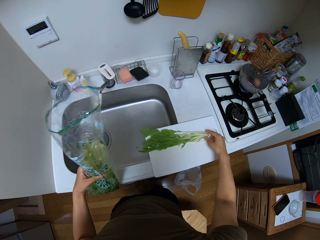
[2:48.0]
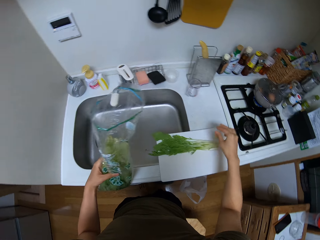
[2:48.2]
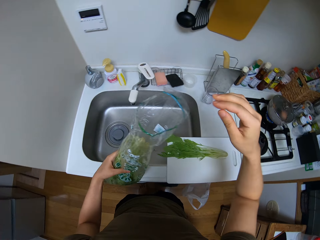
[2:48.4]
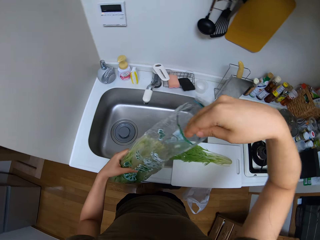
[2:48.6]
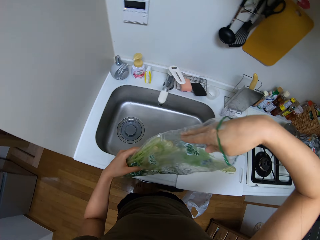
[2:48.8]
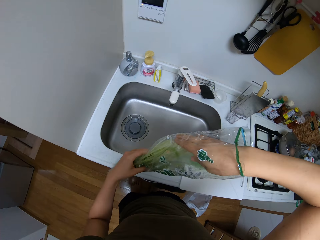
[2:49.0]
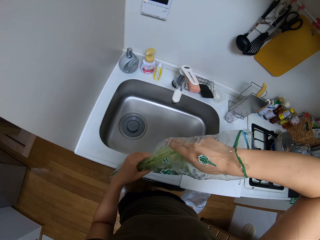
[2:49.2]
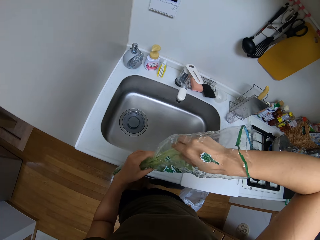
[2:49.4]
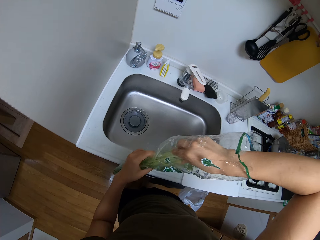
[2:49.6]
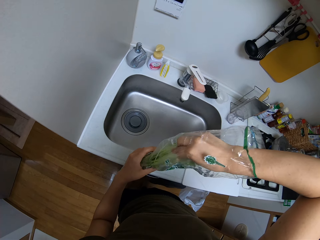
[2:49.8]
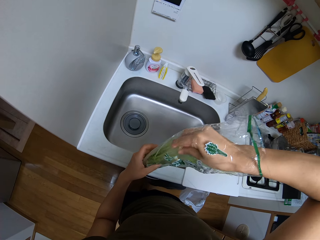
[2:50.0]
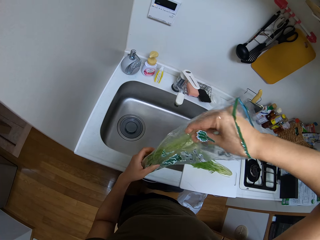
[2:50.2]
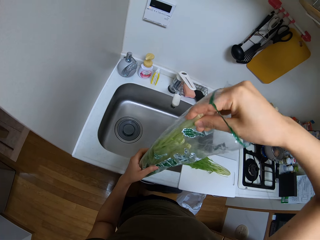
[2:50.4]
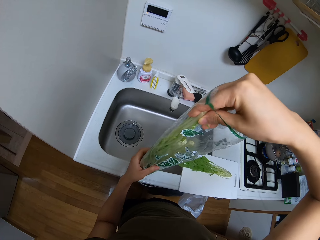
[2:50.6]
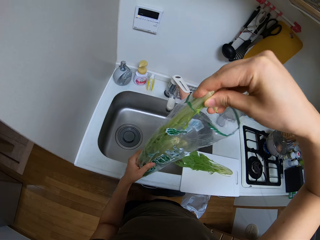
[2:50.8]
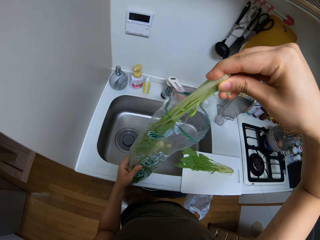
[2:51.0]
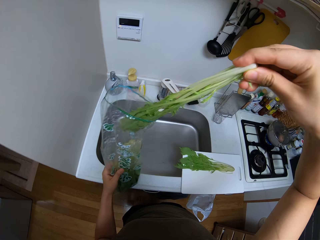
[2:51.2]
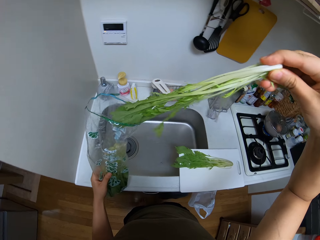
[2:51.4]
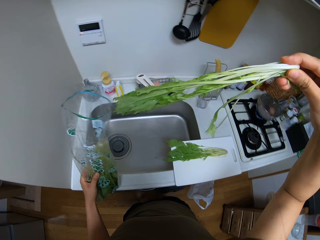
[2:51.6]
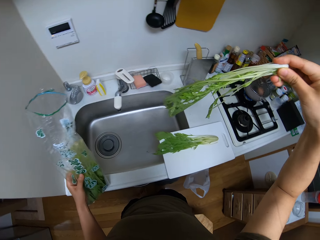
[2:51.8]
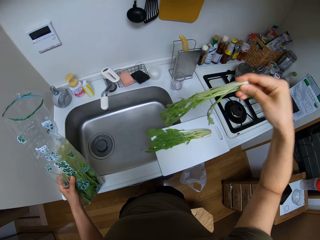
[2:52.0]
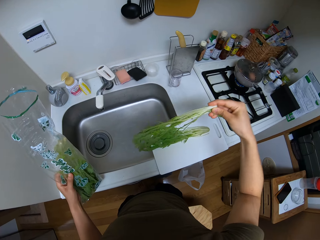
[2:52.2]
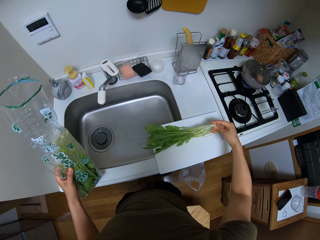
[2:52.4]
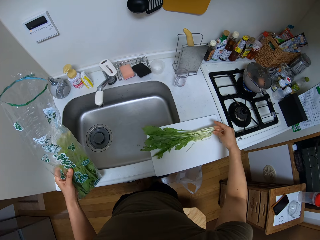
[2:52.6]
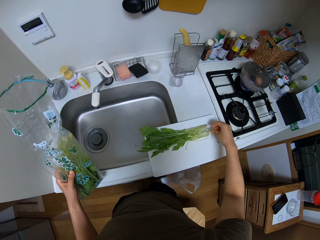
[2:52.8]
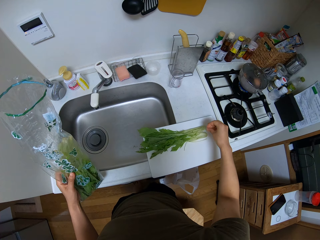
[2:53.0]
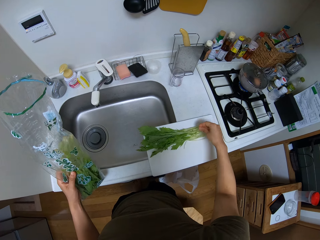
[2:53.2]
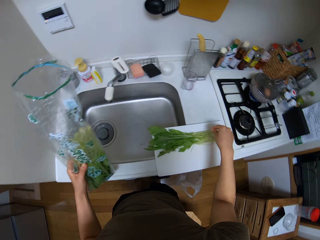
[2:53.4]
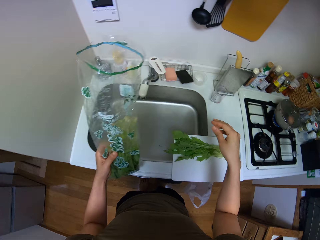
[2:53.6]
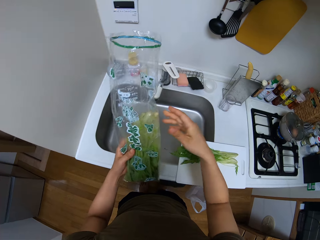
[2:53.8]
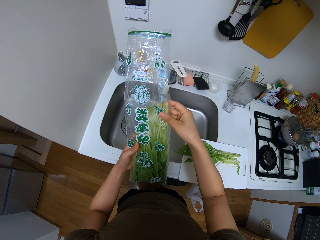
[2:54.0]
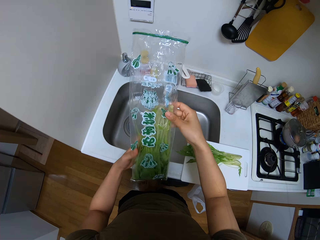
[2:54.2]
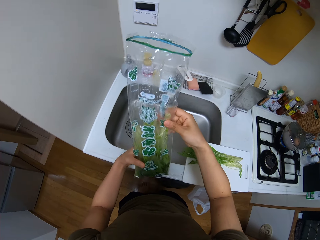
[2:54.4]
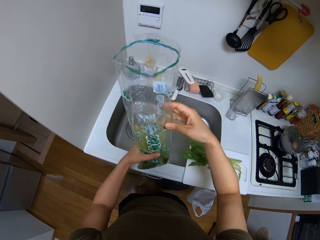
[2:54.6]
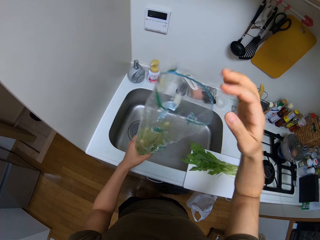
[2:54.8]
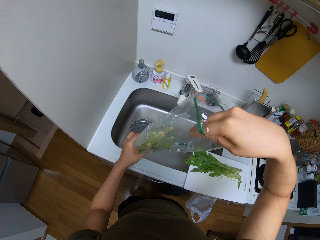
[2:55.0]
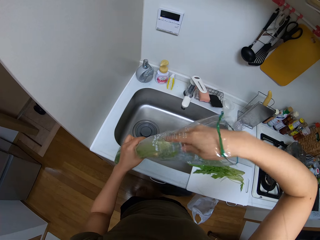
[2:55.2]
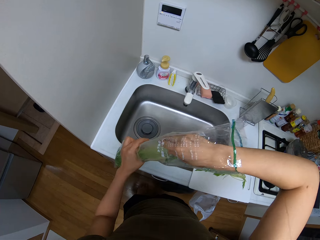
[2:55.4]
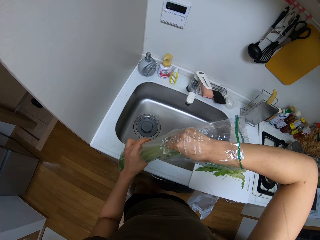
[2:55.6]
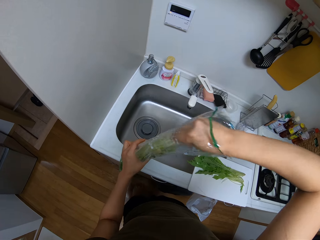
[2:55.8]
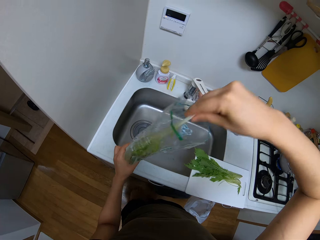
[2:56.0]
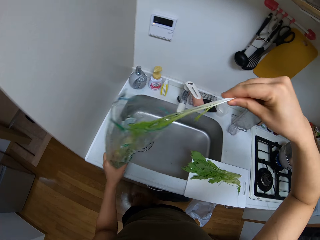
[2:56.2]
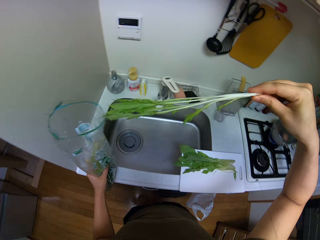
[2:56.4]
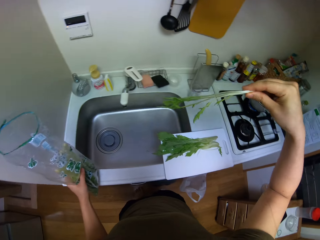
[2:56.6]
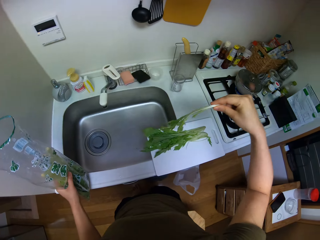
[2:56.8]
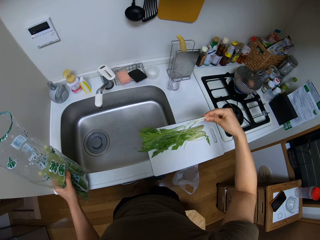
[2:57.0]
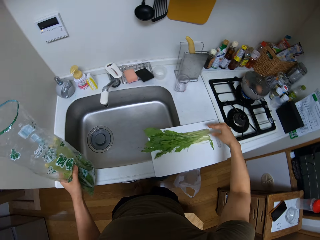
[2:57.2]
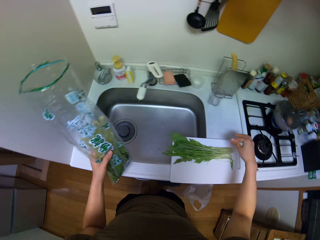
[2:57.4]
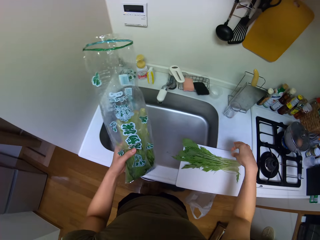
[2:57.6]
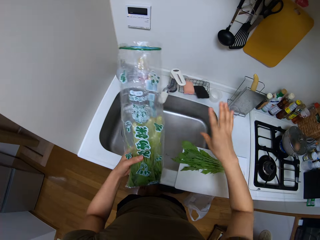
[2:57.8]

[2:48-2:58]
The camera wearer puts the vegetables on the chopping board. They remove the vegetables from the packet. They put the vegetables on the chopping board. They remove the vegetables from the packet. They put the vegetables on the chopping board. They remove the vegetables from the packet.

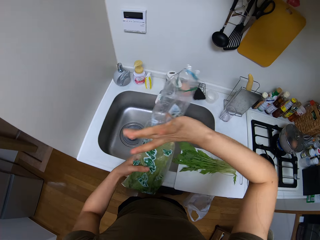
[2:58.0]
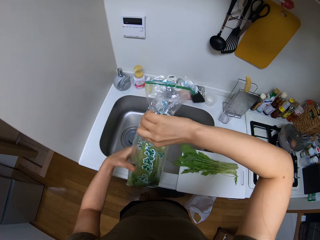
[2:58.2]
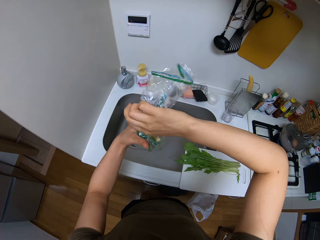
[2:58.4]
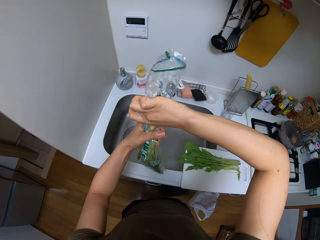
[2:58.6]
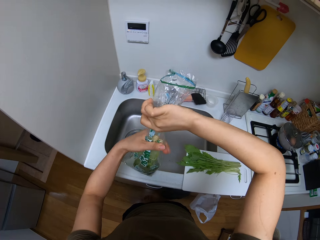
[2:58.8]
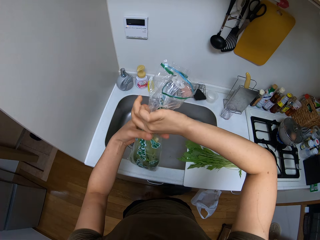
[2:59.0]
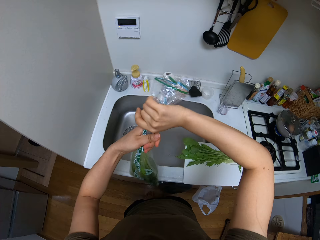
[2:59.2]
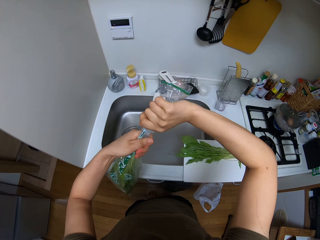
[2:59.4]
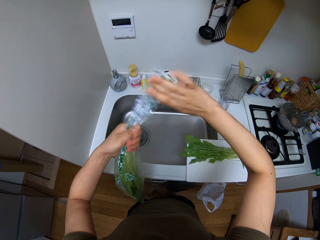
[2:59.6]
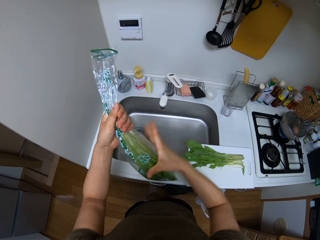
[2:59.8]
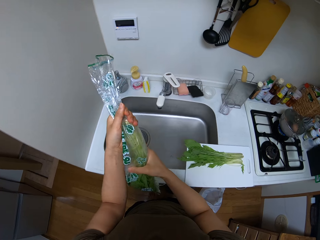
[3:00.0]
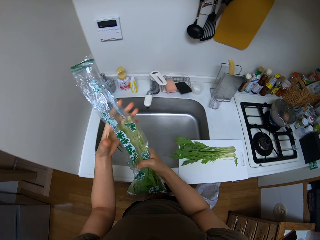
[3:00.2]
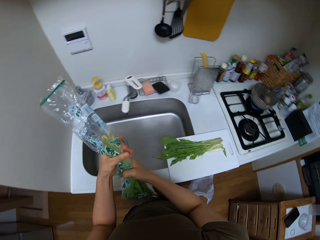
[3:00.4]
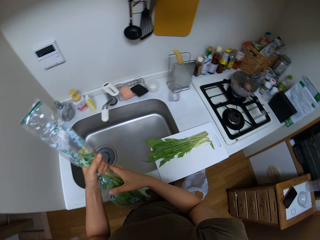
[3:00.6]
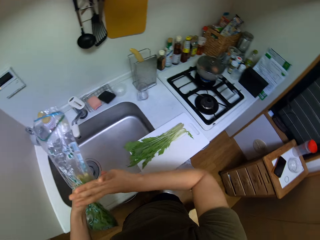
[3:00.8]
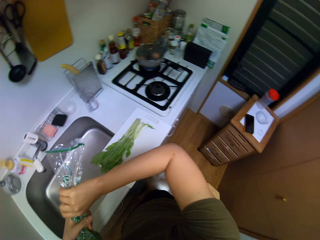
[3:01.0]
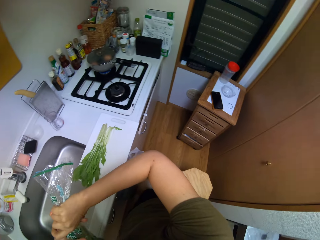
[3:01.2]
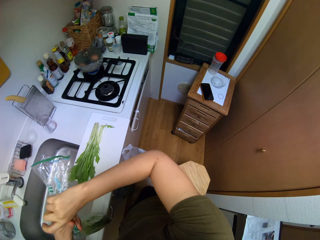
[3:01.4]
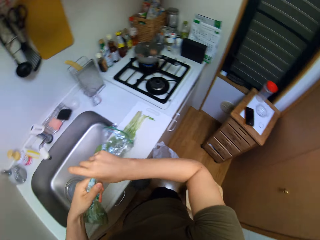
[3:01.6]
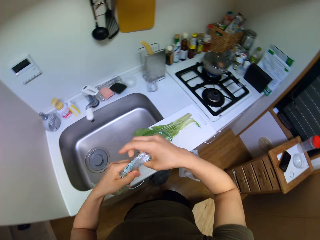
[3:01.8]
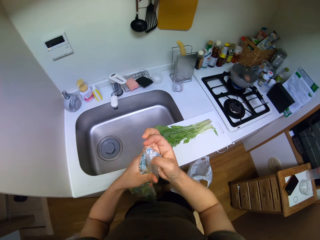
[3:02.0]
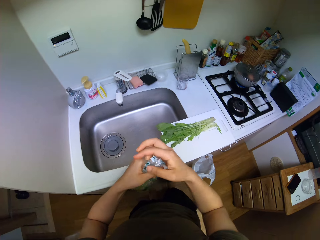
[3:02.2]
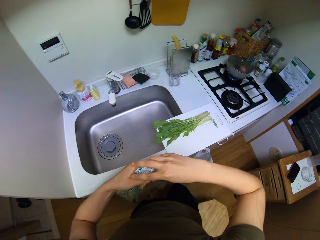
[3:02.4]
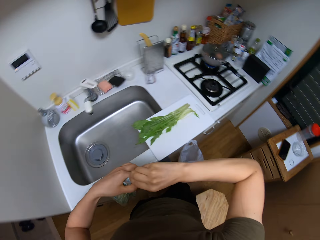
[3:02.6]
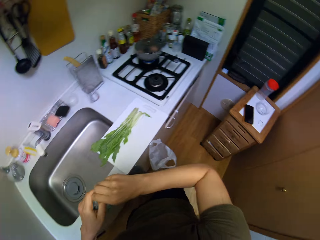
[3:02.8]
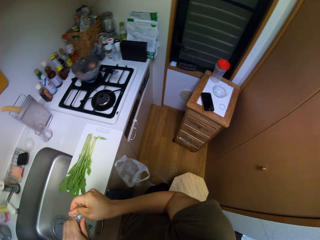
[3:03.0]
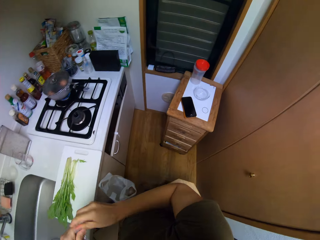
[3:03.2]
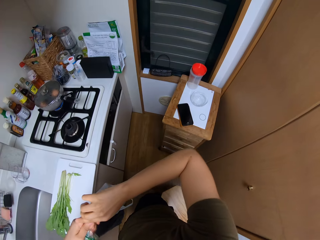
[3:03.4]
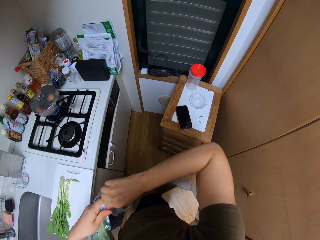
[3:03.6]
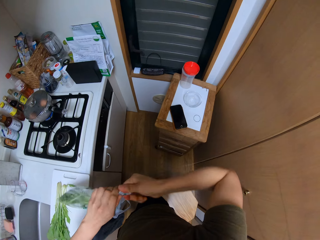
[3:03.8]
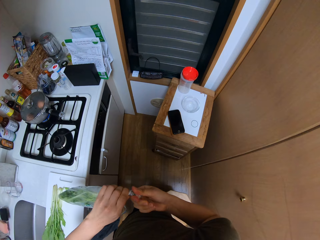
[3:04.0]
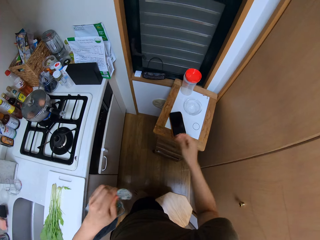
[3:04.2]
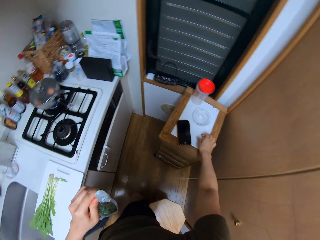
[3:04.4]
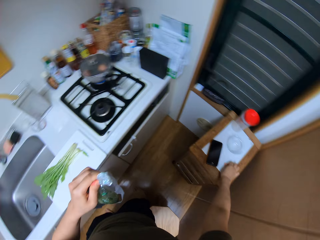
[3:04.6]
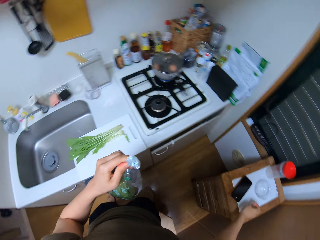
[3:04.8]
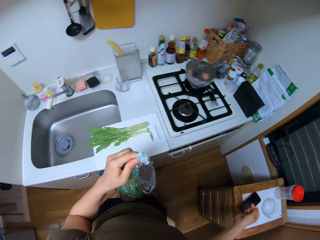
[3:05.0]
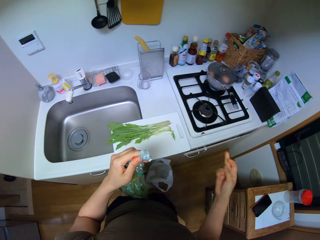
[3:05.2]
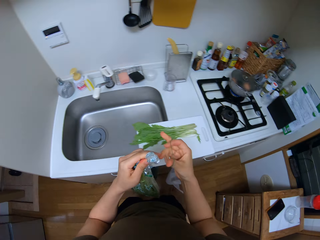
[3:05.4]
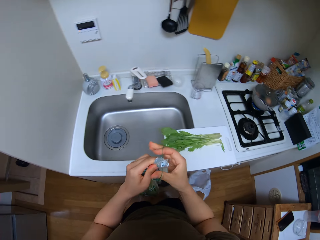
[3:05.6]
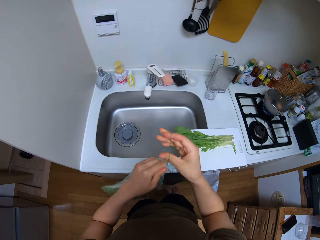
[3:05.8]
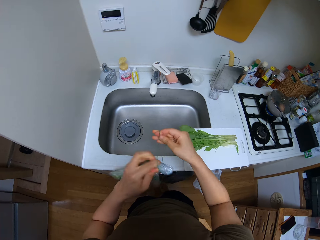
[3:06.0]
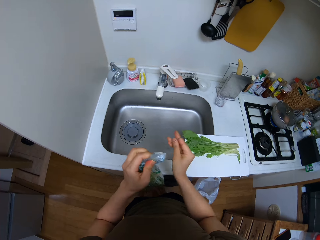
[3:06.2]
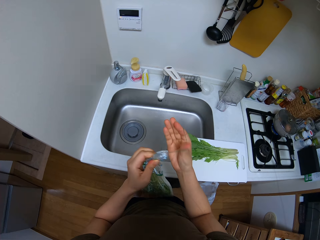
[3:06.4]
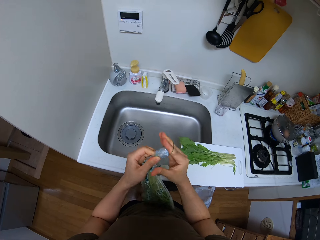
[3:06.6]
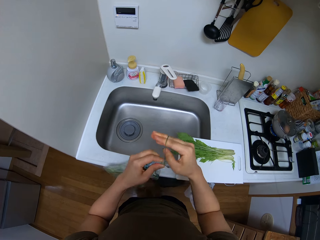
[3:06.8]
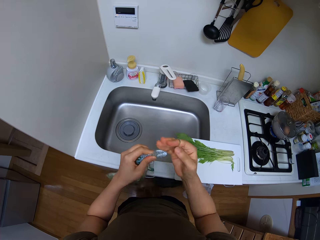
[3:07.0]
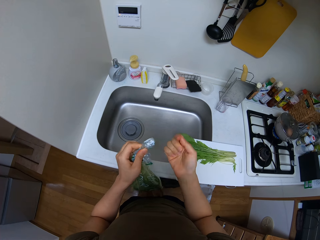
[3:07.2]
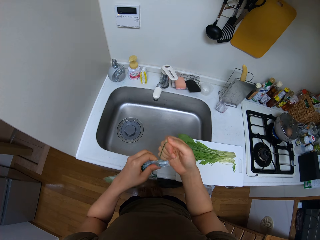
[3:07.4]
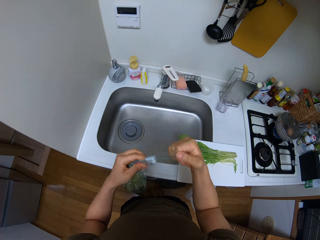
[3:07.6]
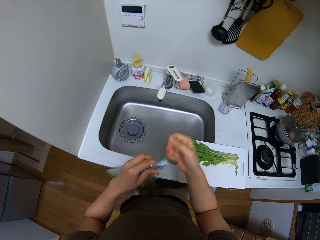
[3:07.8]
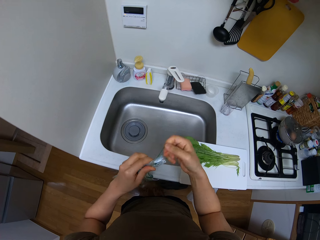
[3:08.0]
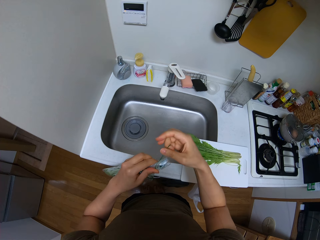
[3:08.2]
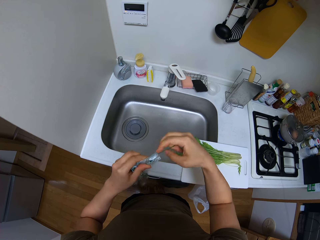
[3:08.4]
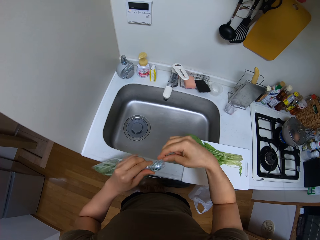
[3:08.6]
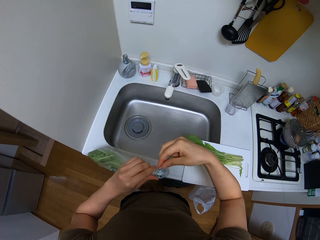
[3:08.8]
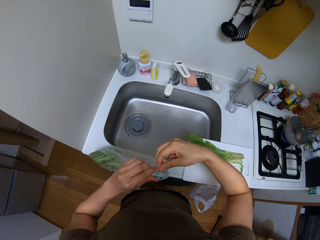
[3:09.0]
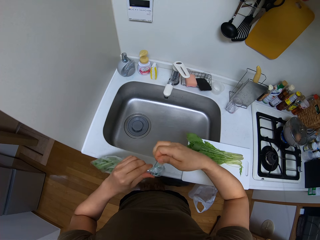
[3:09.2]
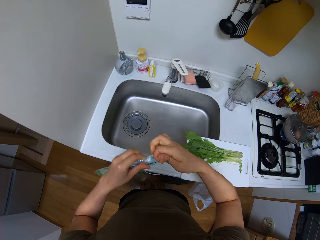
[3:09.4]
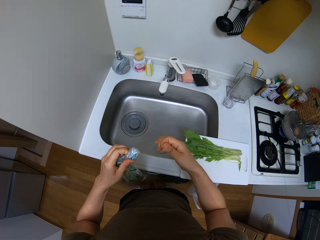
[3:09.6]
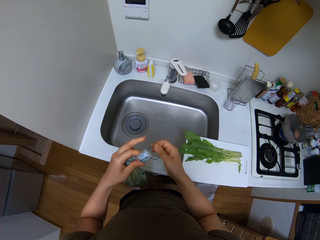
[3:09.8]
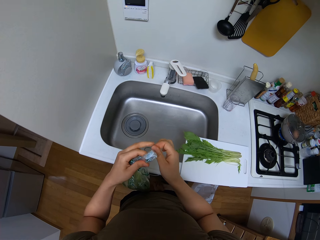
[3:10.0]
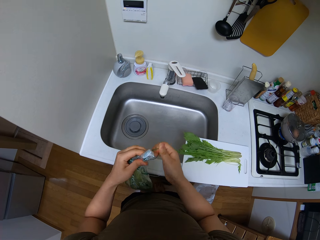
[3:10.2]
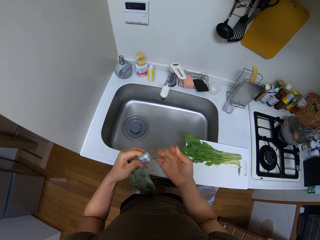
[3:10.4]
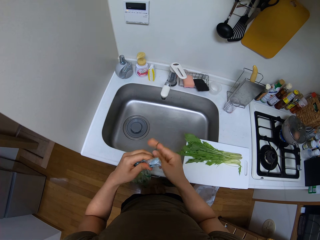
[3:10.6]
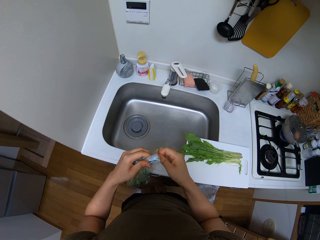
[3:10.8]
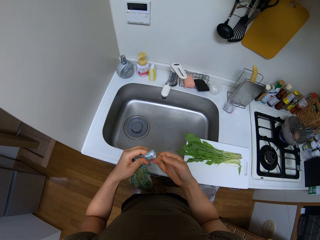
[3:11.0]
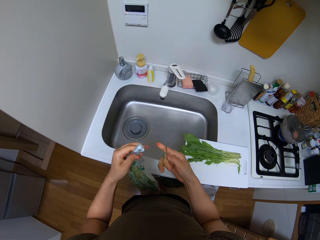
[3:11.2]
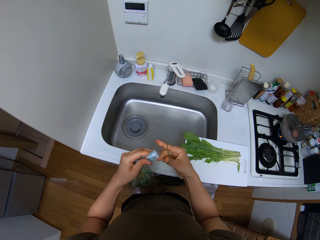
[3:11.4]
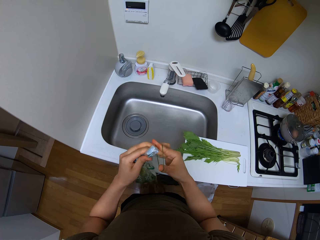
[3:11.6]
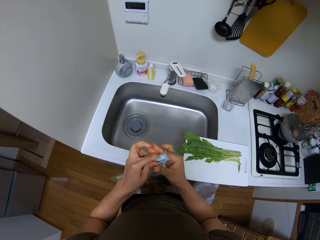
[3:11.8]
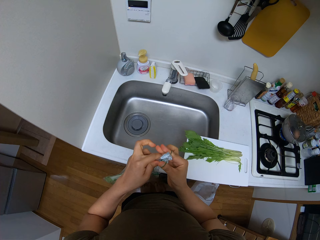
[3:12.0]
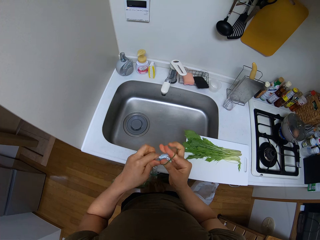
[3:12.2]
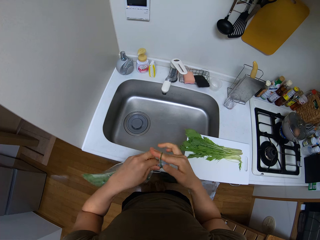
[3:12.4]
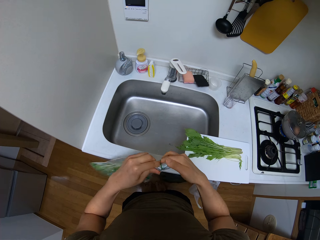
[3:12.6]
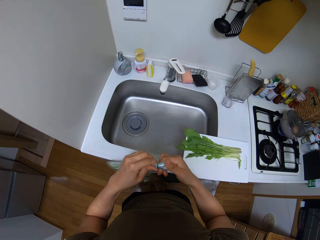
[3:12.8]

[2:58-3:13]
The camera wearer folds the packet. They hold the packet. They fold the packet. They pick the rubber band from the cabinet. They put the rubber band on the packet. They wrap the packet. They pull the rubber band from the packet. They fold the rubber band.
